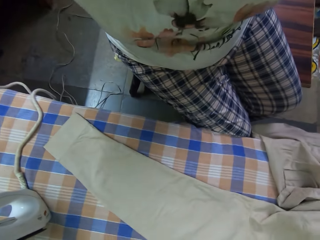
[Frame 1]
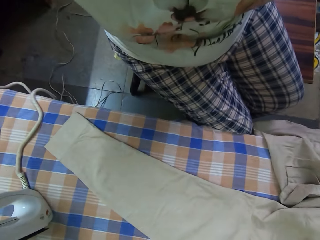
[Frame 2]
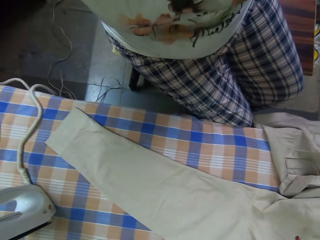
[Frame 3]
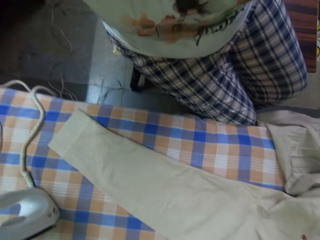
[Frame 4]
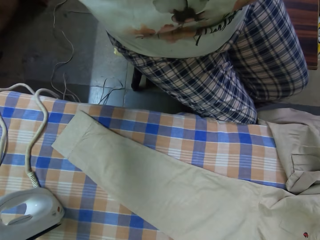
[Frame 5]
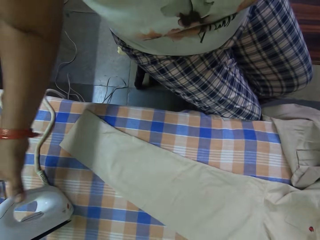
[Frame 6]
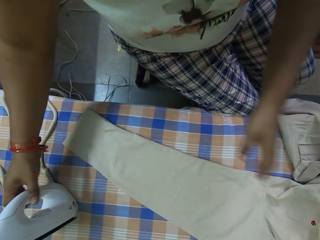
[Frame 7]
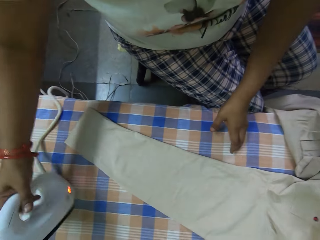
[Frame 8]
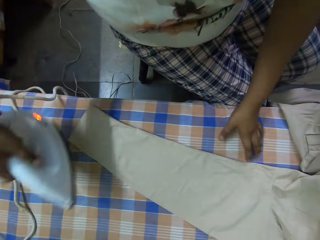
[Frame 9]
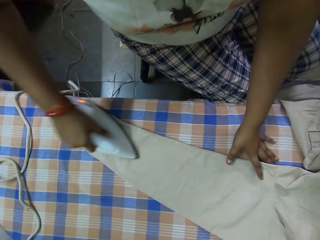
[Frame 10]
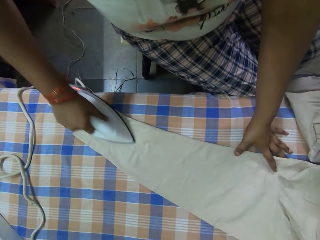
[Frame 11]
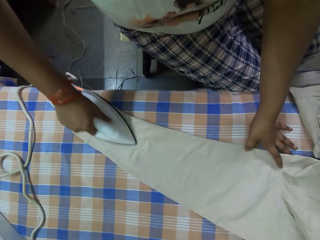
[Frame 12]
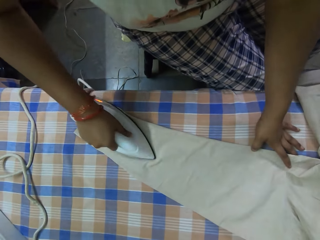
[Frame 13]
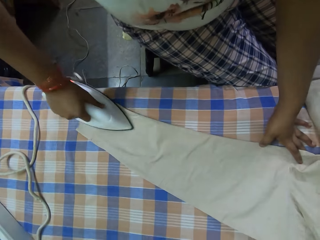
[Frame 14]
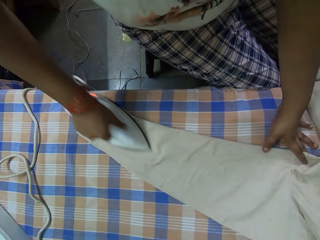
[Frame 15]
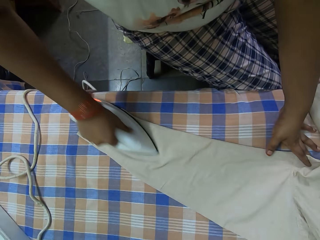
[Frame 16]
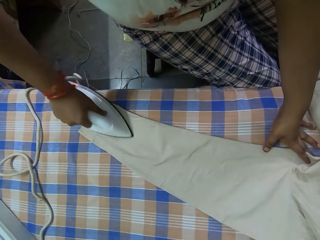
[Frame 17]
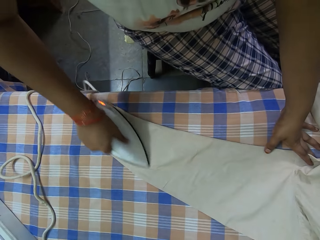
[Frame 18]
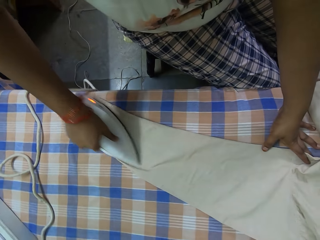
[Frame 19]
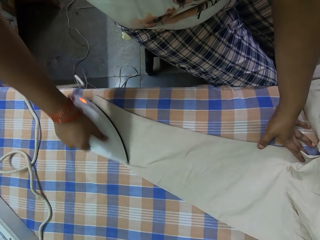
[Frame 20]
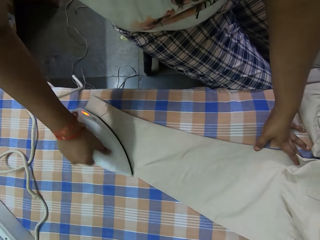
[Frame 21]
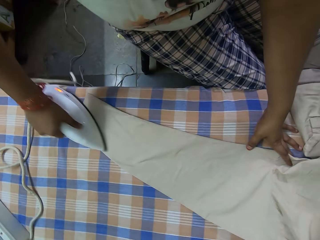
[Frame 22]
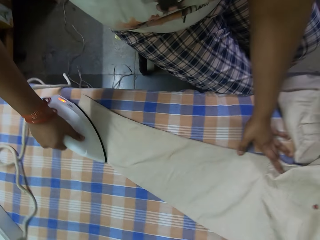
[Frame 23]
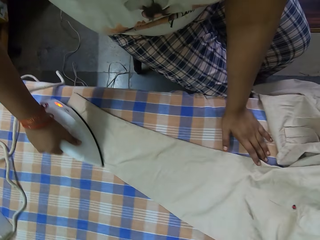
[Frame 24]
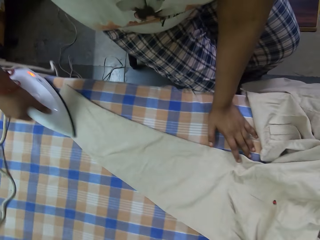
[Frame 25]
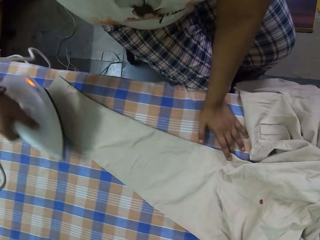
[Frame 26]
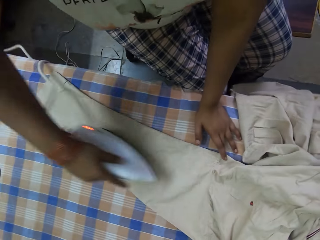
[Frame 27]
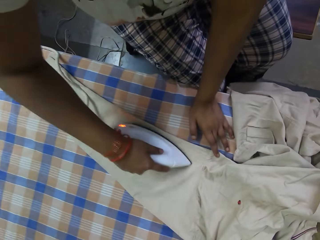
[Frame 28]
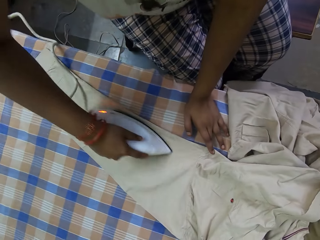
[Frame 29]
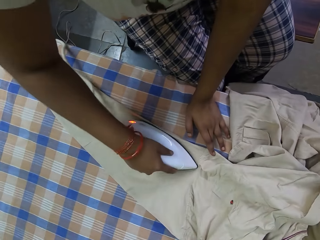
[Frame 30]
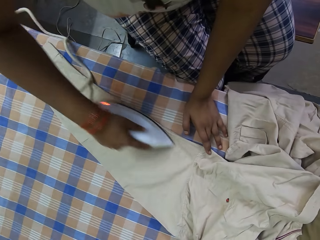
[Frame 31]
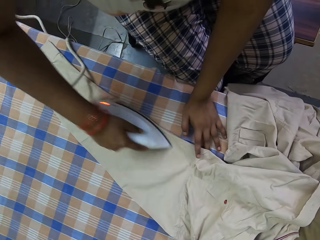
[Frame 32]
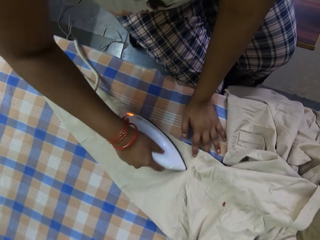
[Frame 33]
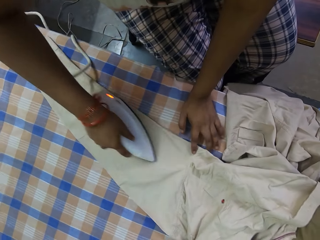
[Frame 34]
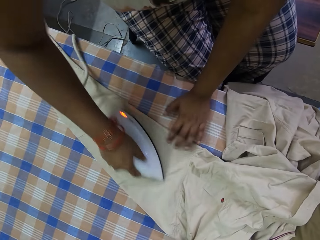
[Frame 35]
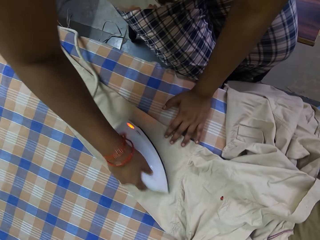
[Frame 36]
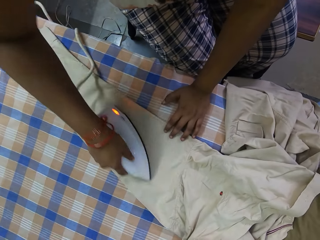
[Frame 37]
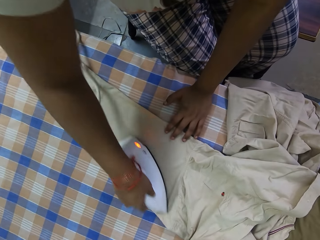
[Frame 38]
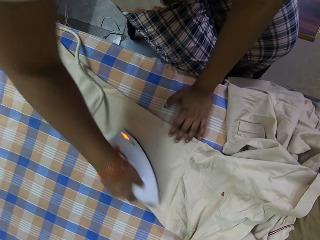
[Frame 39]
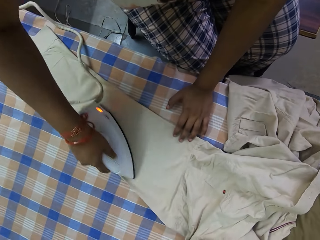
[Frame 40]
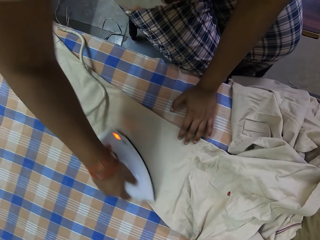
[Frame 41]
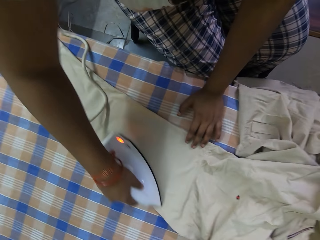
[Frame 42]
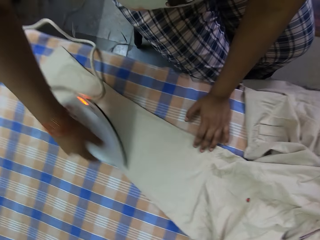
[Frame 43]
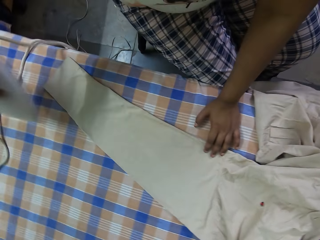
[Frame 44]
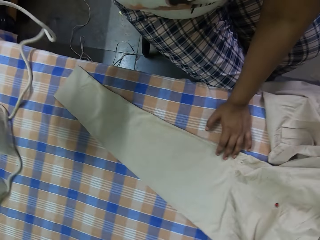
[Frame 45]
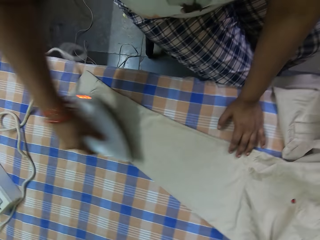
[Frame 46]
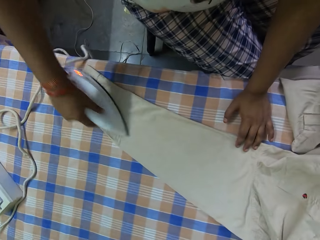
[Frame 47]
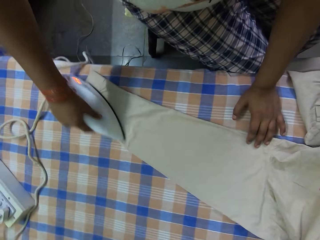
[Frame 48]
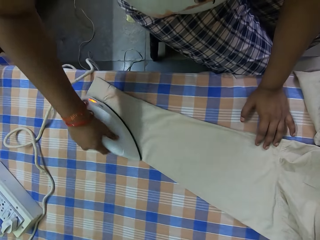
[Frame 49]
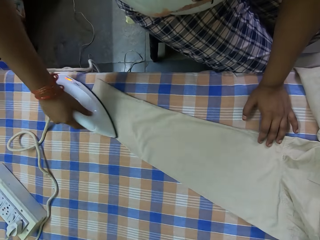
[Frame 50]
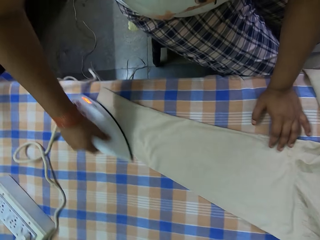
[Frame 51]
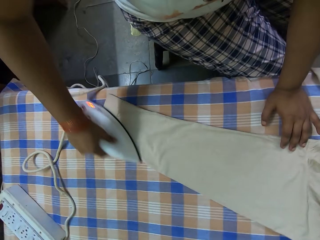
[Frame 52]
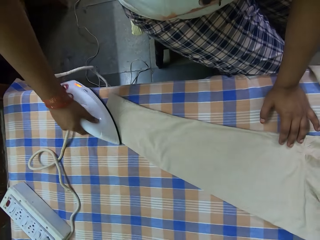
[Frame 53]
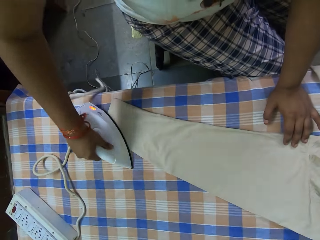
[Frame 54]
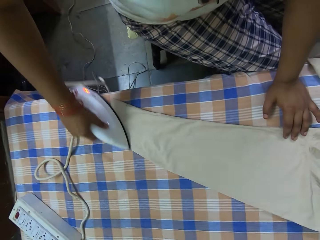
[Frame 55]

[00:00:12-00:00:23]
The camera wearer picks up the electric iron from the table with her right hand. She straightens the shirt on the table with the electric iron in her right hand. She irons the shirt sleeve. She places her left hand on the shirt on the table.

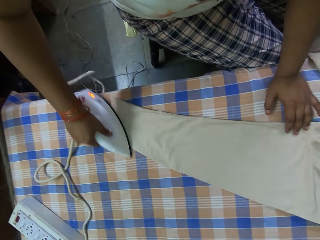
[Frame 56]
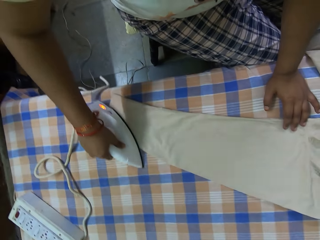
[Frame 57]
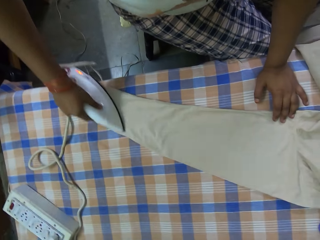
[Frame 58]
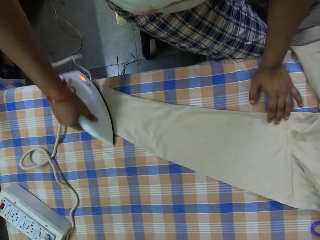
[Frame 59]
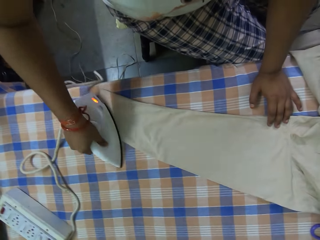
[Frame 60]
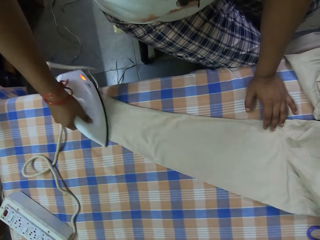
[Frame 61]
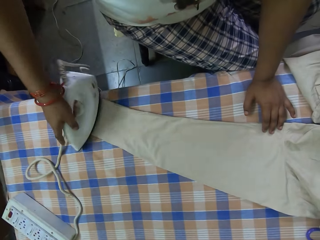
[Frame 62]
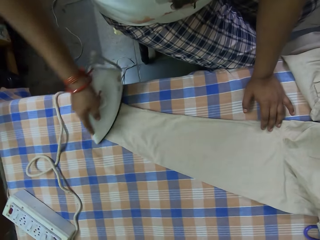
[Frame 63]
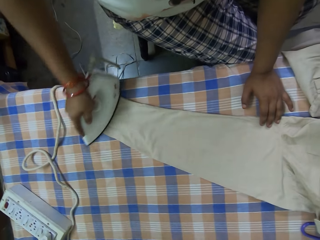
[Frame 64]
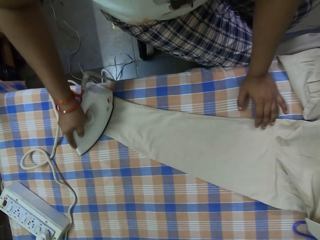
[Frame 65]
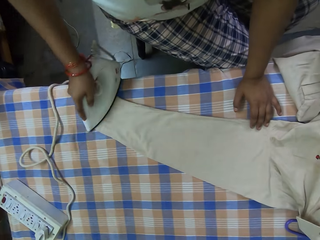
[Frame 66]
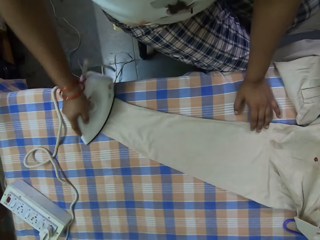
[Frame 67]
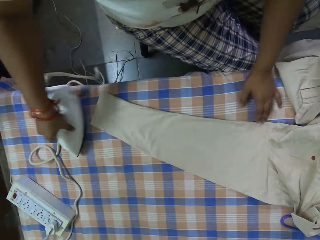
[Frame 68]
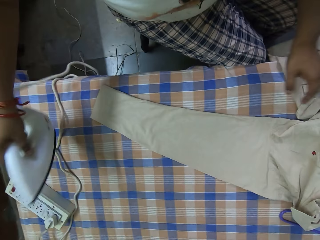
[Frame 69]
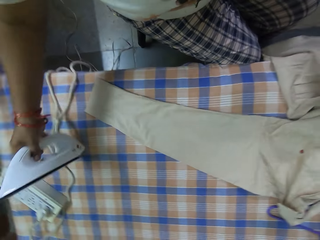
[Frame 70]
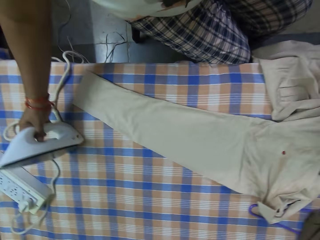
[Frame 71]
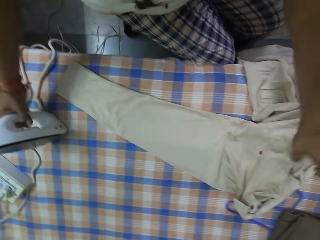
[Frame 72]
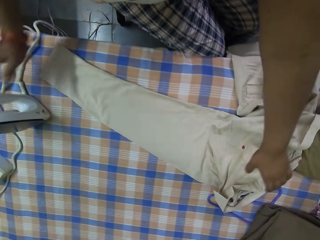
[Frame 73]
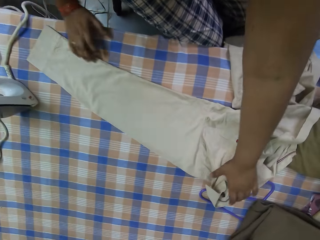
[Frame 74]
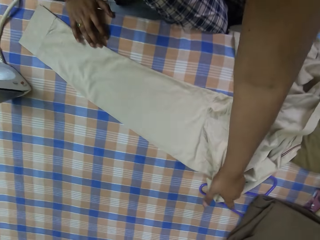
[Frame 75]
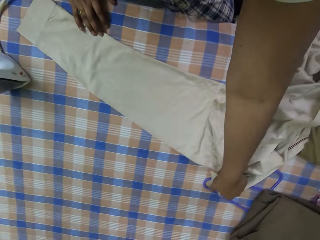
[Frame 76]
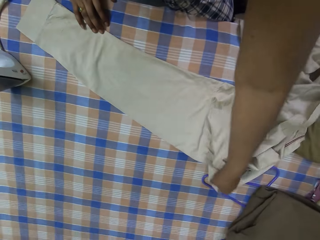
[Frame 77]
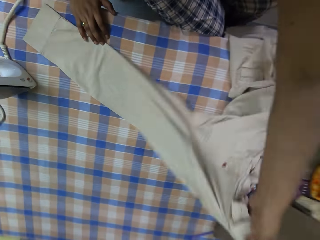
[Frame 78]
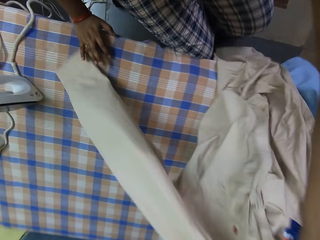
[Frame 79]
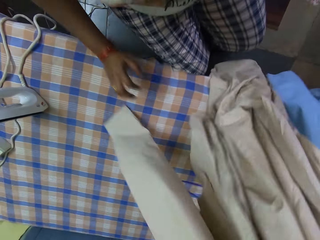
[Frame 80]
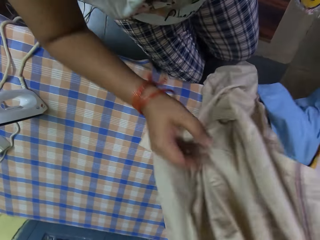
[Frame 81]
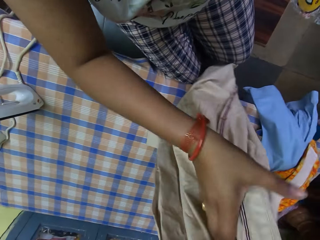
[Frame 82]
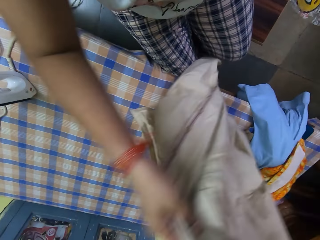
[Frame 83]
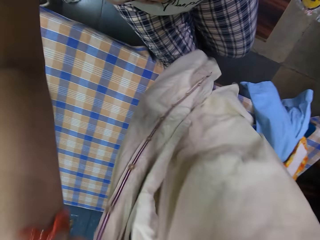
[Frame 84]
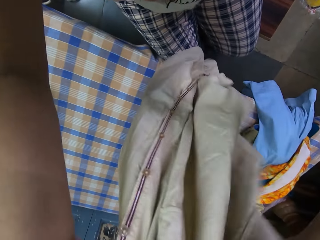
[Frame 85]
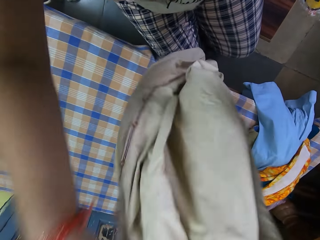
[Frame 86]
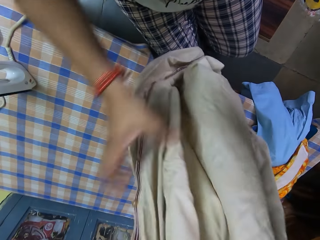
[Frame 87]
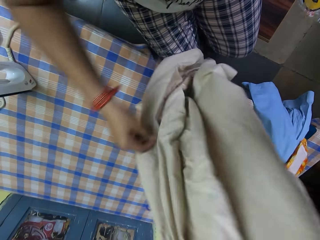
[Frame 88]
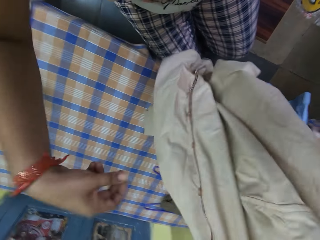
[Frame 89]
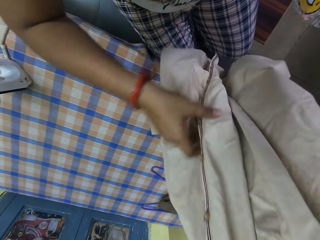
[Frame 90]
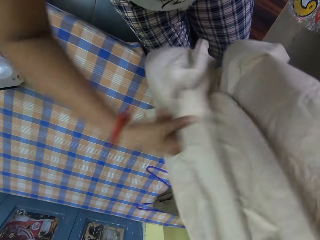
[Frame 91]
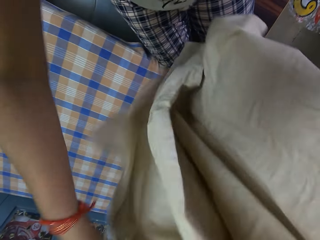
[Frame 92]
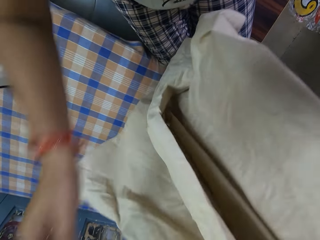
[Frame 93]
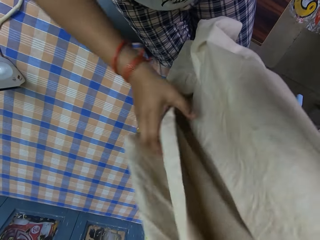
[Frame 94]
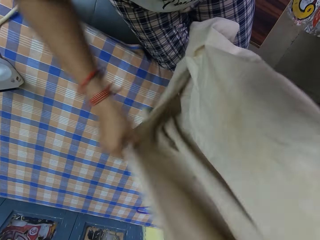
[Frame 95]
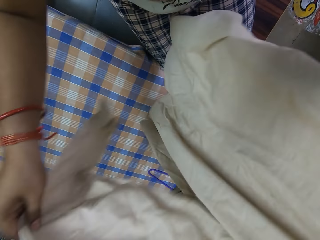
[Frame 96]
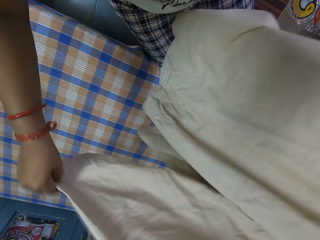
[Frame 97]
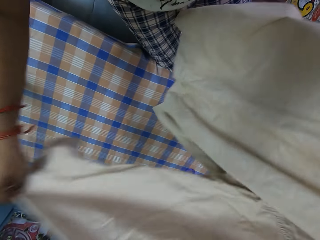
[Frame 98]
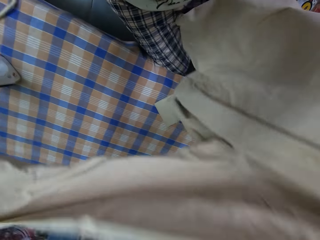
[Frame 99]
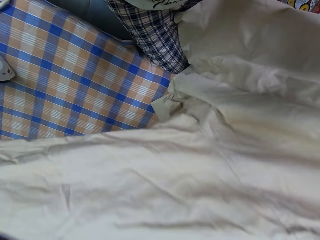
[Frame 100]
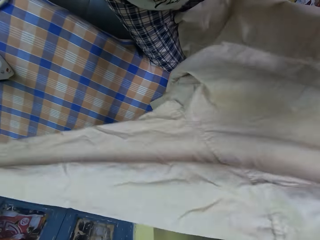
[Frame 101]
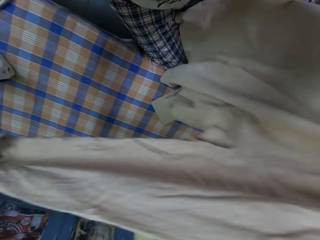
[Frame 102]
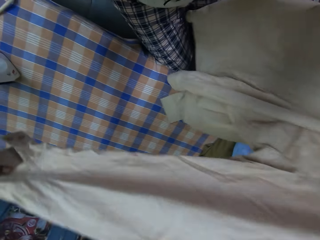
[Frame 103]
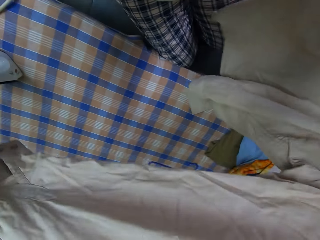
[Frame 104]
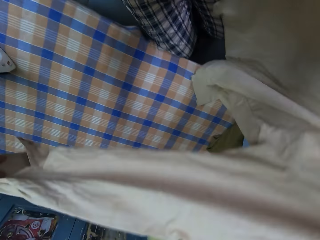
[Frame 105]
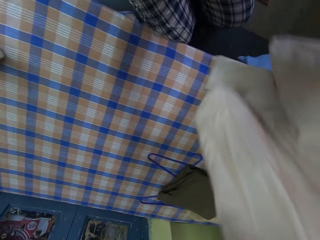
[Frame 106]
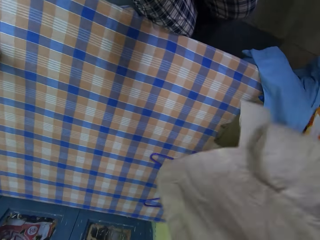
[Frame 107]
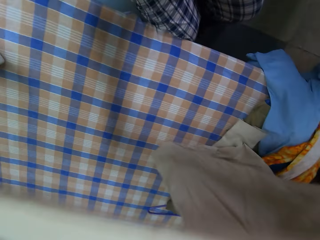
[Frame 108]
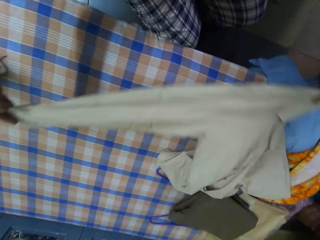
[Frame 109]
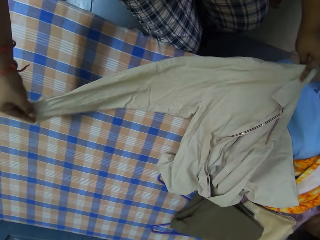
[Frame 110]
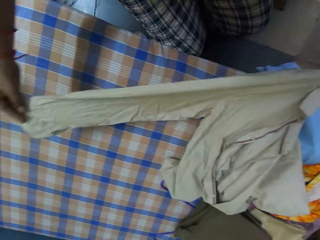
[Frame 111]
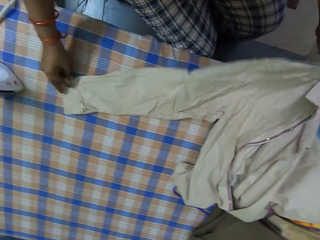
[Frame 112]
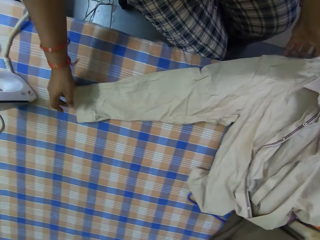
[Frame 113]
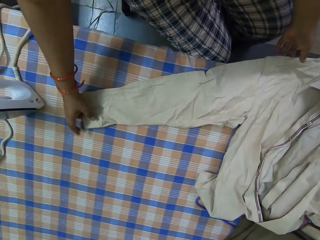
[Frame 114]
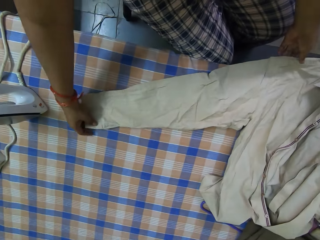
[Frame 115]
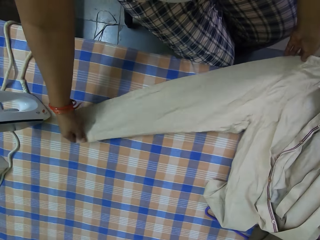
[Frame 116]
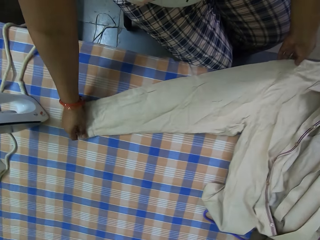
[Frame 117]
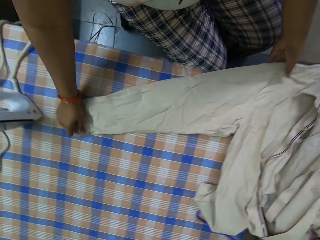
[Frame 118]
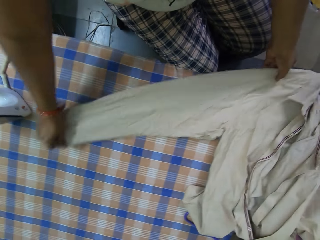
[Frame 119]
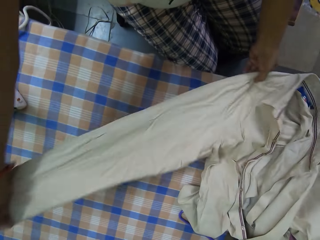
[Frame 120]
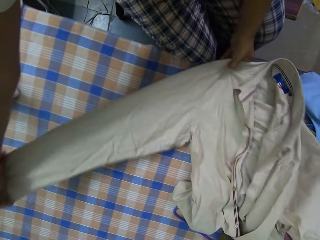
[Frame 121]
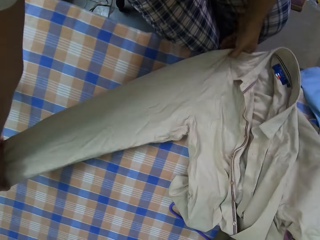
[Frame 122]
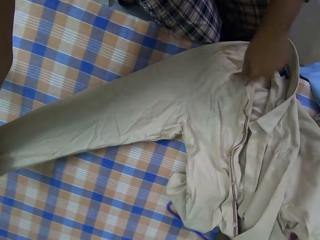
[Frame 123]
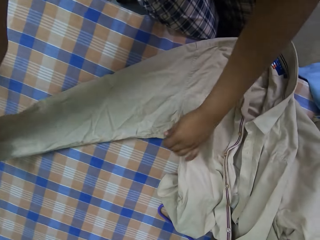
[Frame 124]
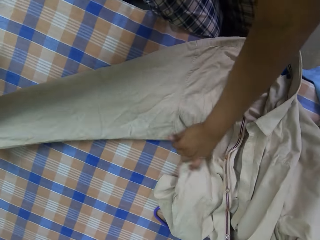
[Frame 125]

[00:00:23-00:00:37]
The camera wearer places the electric iron on the table with her right hand. She opens up the shirt. She places her right hand on the table. She picks up the shirt from the table with her left hand. She adjusts the shirt in her left hand with her right hand. She holds the shirt with her hands. She places the shirt on the table with her hands. She stretches the shirt's sleeve.
